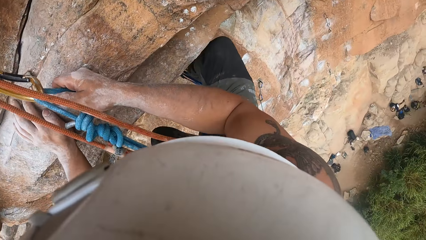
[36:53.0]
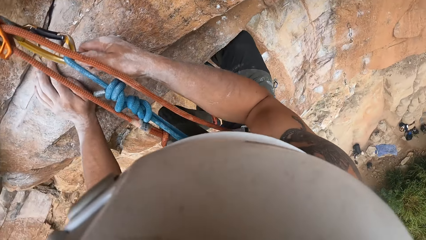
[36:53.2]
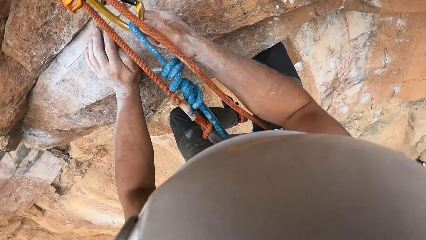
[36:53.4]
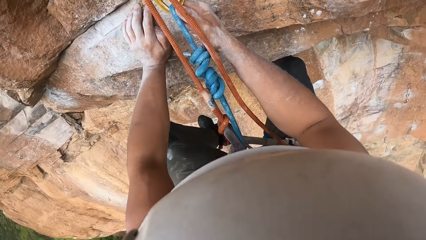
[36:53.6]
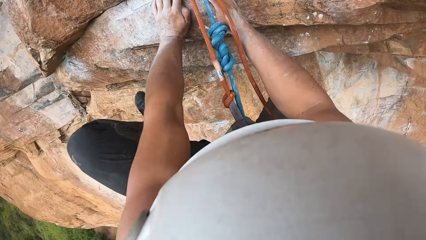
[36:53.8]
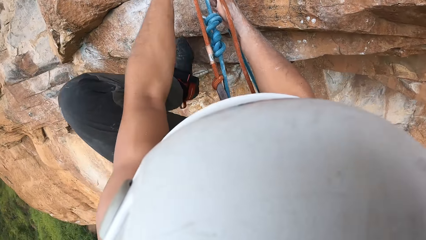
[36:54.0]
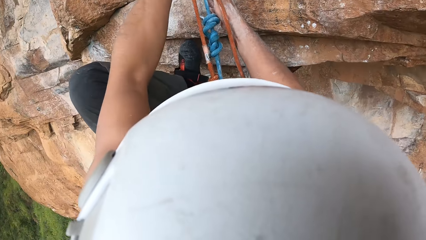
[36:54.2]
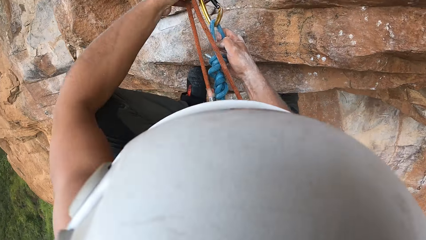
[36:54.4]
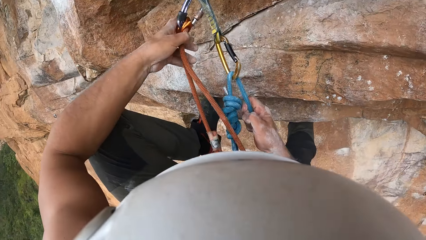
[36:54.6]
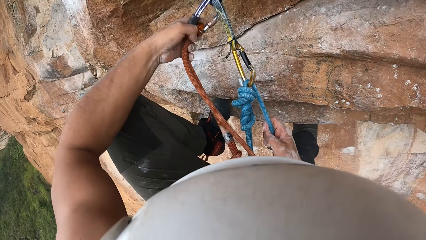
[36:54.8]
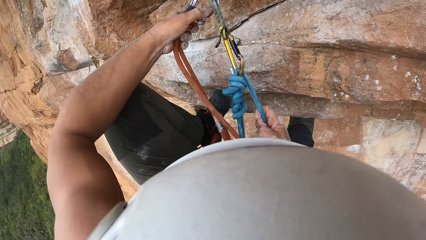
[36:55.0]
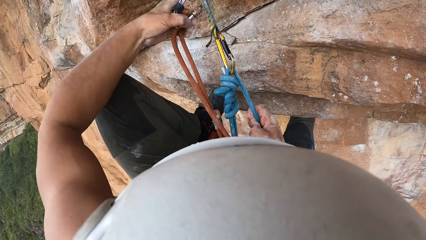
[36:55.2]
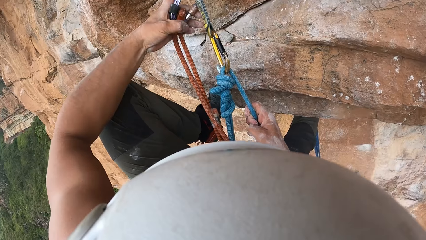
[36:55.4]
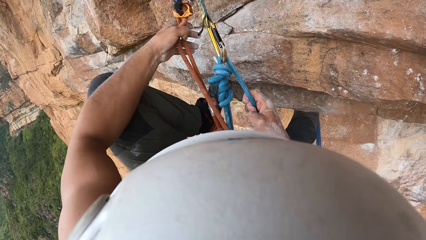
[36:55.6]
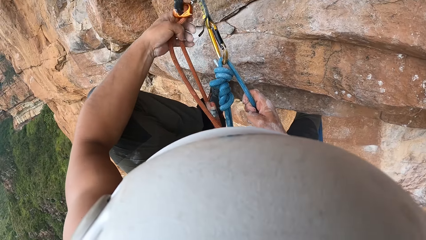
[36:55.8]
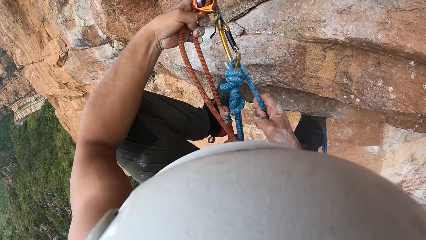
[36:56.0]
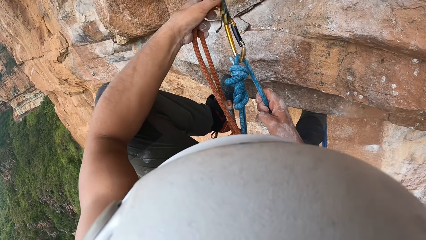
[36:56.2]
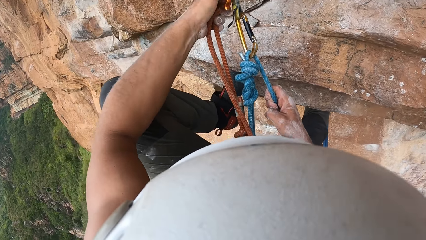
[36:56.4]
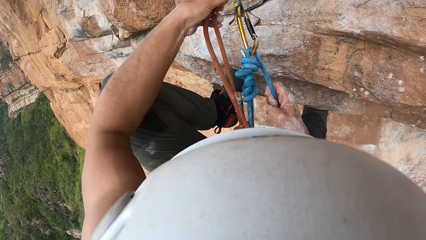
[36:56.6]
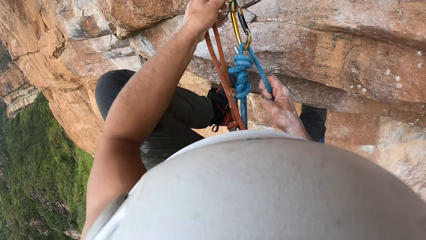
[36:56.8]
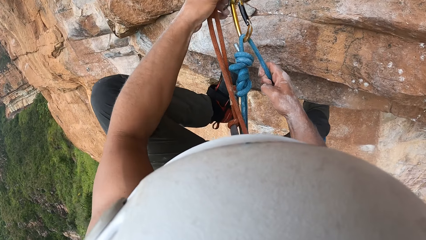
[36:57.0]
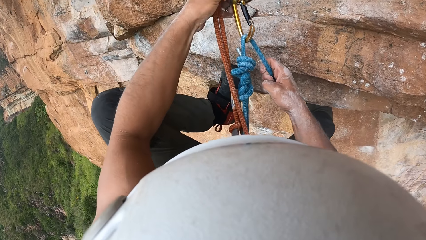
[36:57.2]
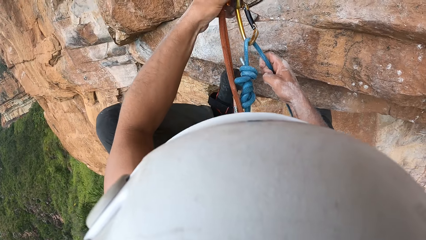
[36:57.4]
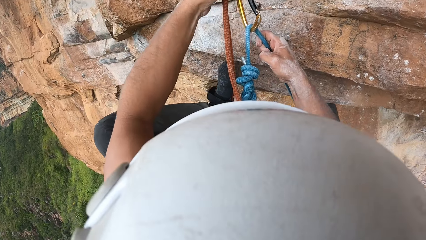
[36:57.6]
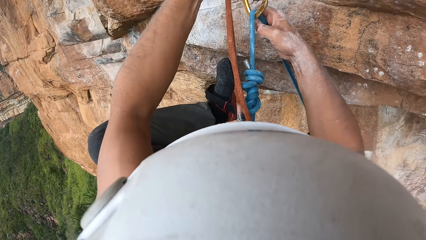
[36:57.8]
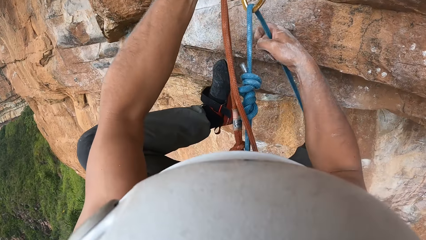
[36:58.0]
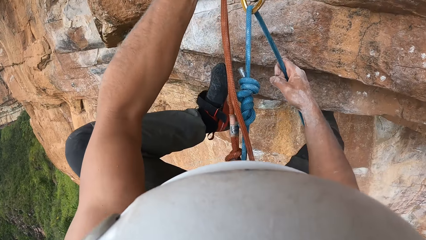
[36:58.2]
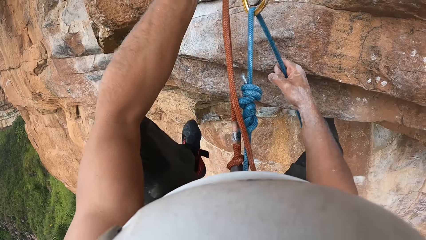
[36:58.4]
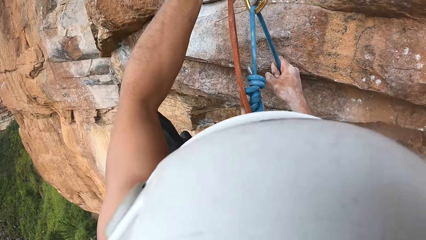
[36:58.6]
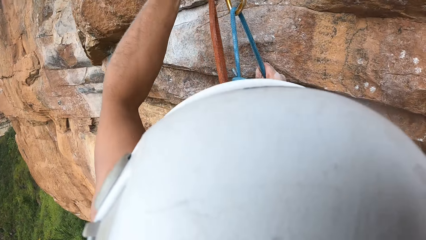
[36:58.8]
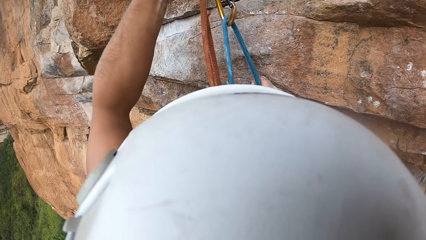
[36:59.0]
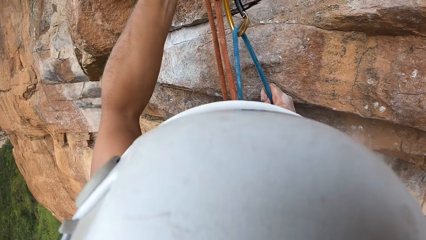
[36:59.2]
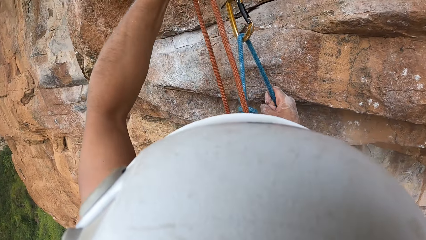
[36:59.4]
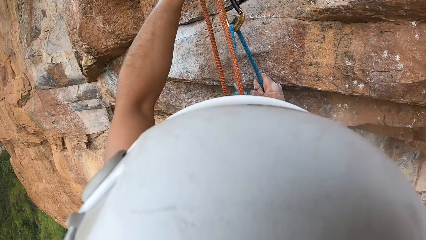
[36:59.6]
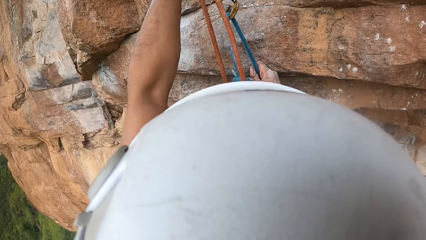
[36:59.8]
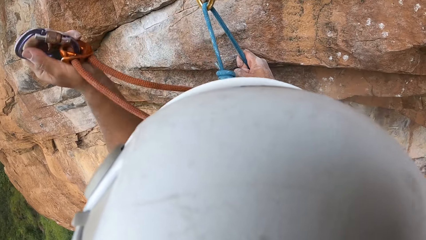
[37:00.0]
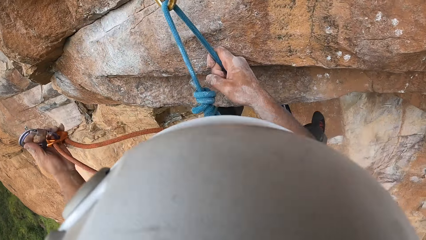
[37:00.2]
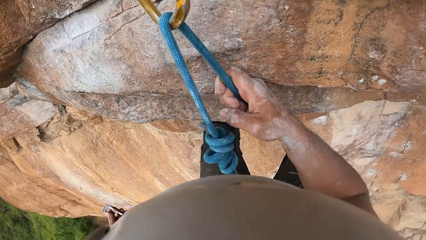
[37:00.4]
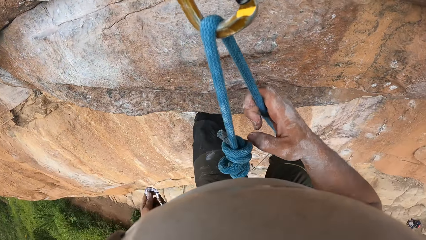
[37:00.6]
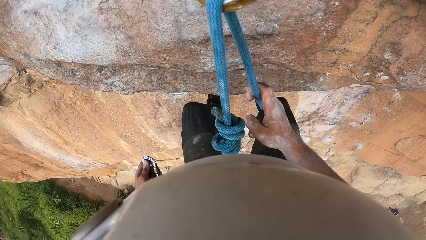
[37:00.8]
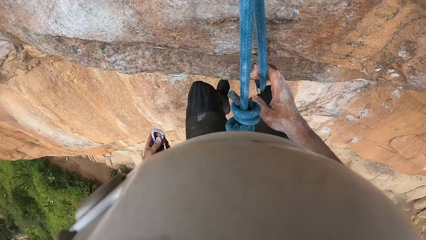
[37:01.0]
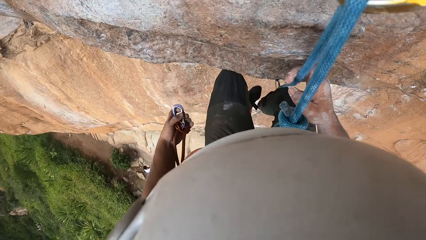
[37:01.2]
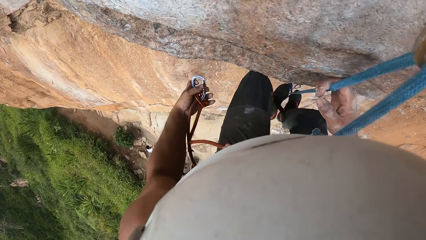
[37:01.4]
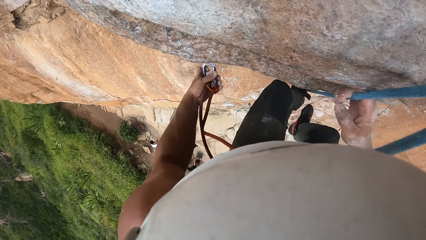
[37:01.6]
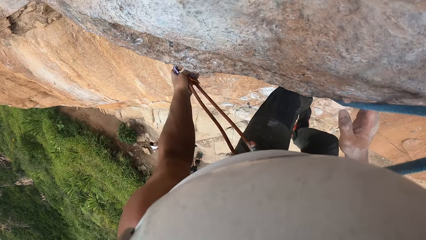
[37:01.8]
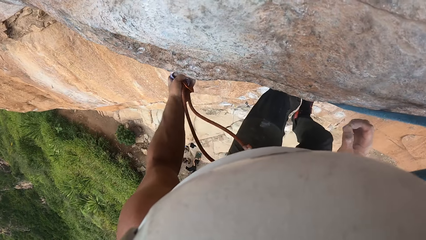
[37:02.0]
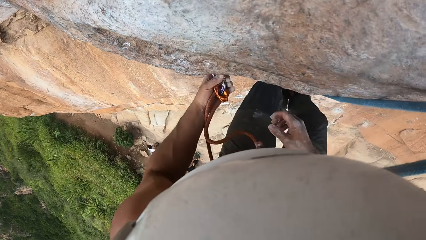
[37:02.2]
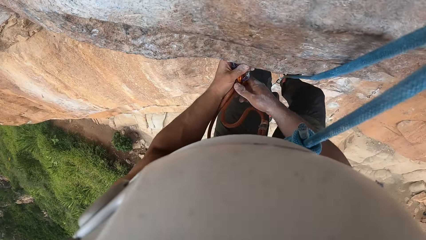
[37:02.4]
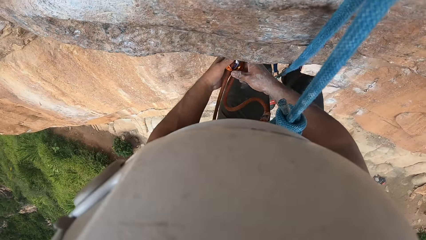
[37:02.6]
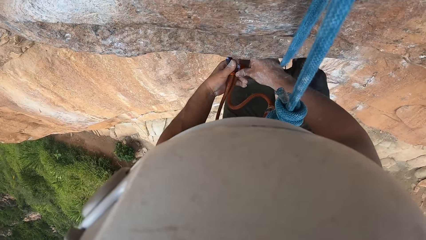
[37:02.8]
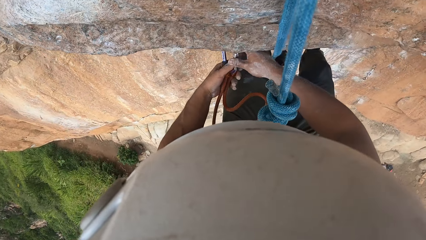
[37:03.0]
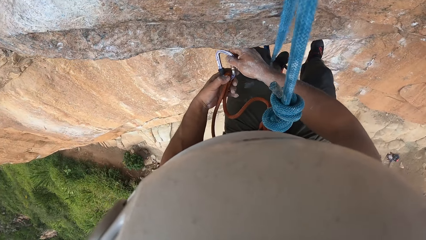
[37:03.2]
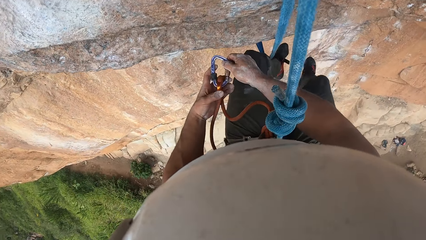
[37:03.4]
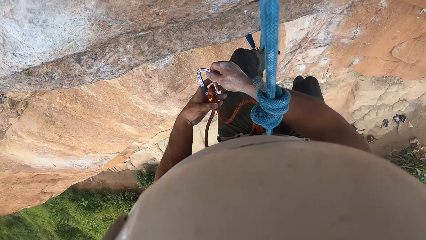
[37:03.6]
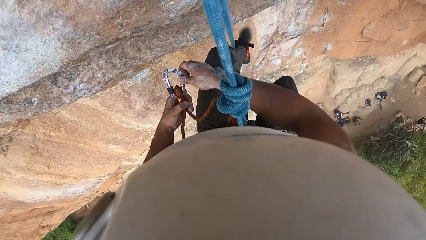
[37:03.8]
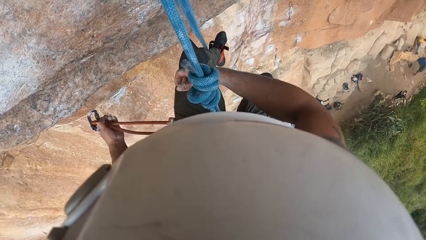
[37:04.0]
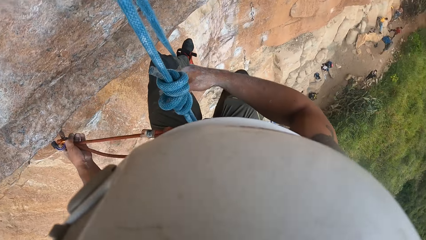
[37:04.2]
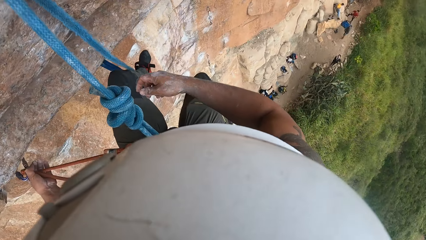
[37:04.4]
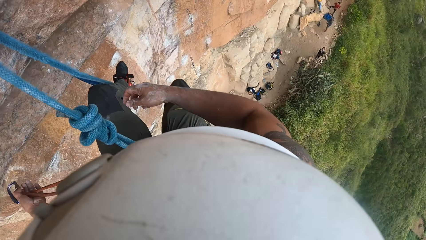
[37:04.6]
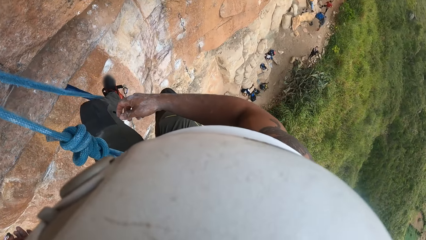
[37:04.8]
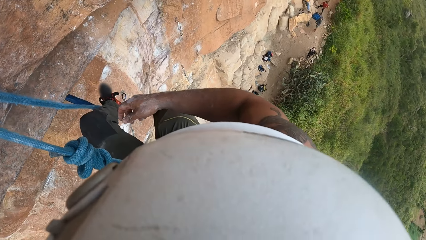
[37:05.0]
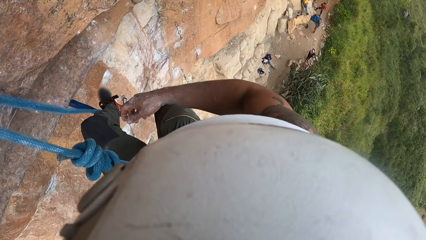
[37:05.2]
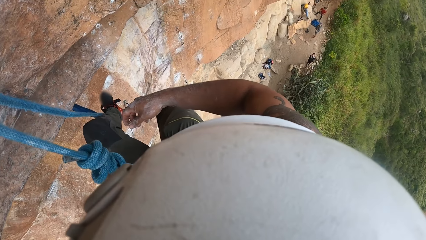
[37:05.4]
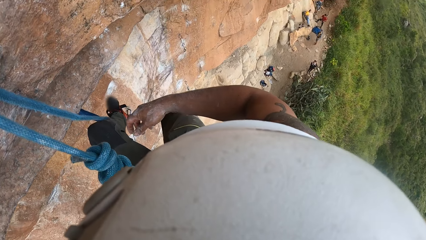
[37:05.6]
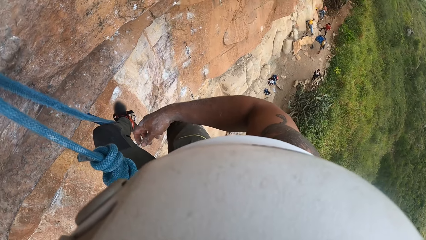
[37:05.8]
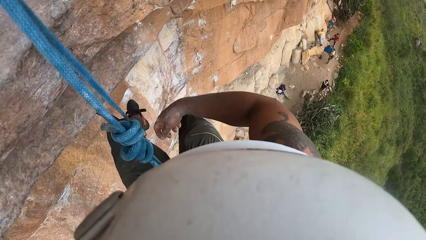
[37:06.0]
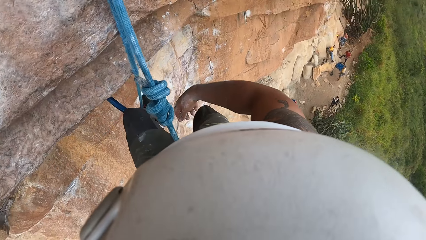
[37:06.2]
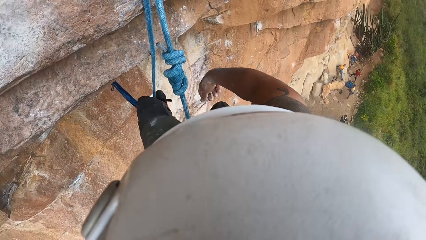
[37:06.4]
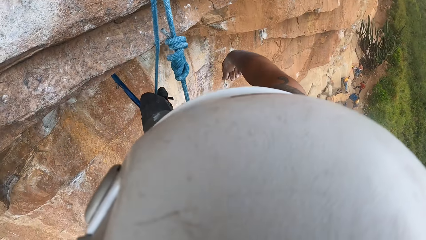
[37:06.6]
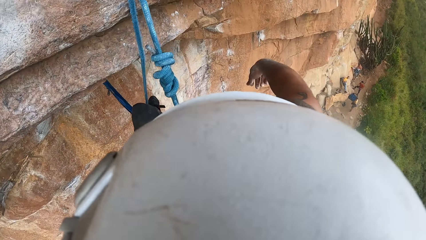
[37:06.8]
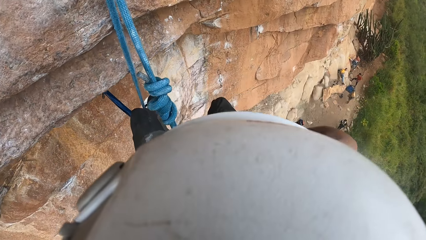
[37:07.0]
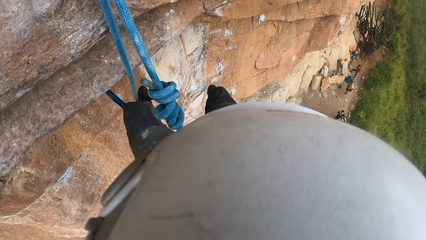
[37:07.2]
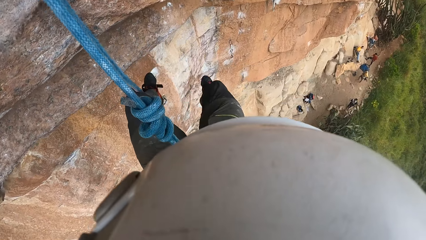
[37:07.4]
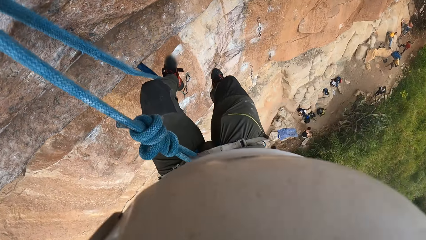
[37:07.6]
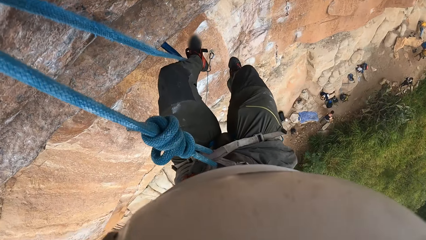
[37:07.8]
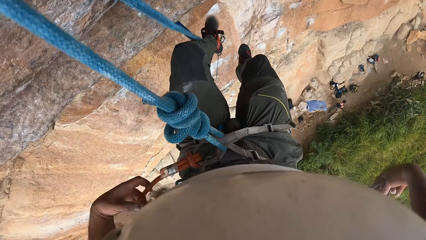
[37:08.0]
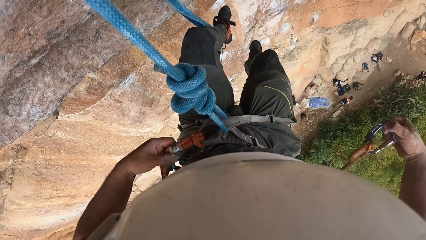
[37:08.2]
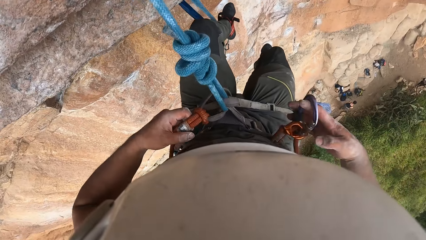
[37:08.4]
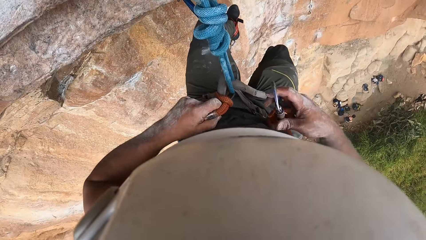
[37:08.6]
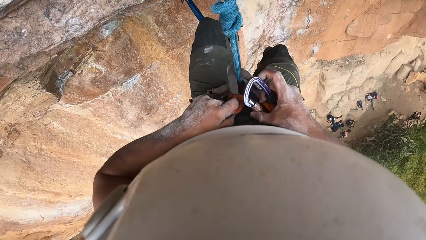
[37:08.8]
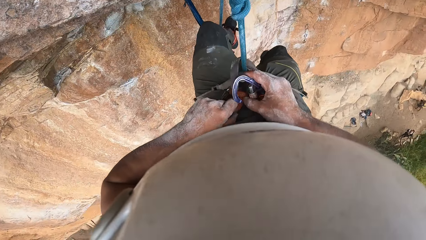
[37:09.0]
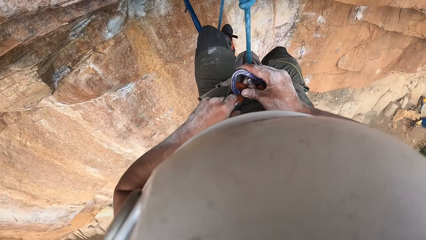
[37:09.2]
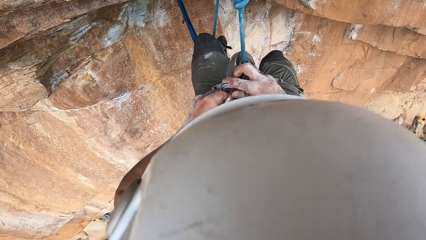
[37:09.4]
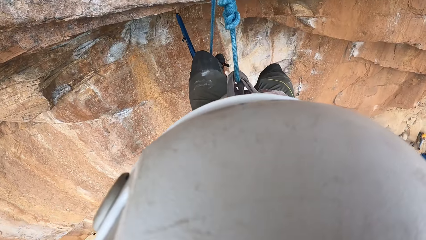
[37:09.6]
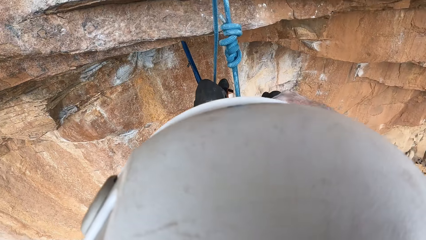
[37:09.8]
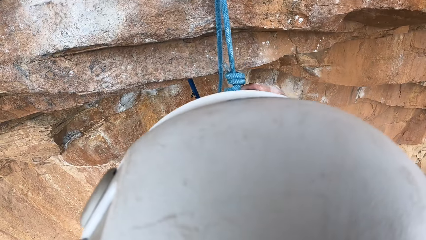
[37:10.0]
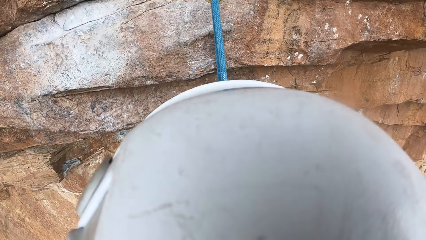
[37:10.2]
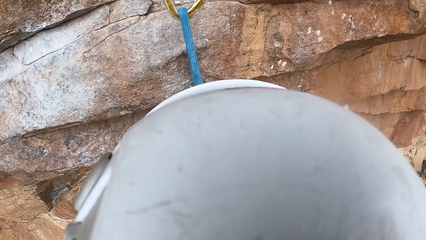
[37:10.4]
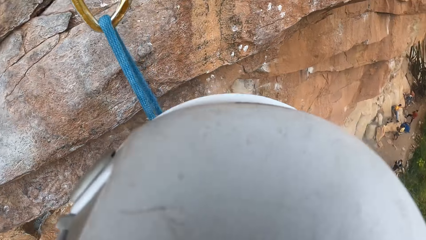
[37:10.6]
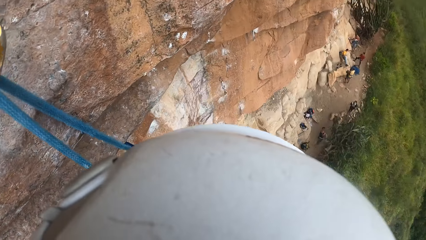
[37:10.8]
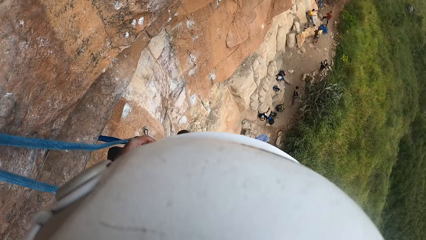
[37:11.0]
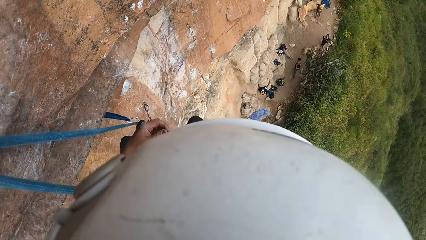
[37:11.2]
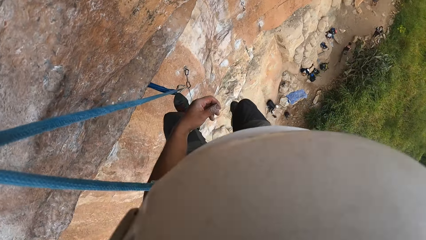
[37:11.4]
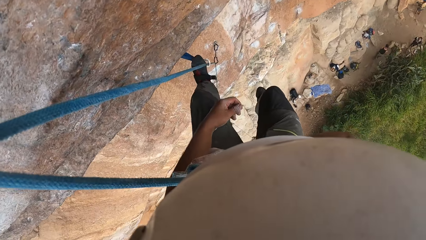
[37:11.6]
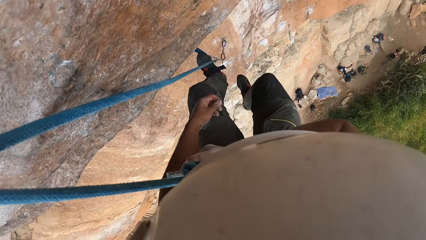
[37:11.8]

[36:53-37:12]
The camera wearer unhooks the rope. They fix the climbing rope. They climb the mountain. They look around the mountain. They hook the ropes.
